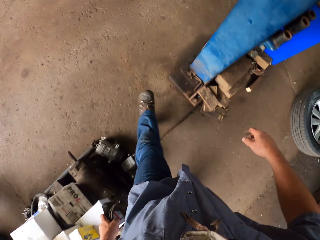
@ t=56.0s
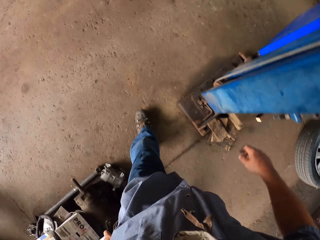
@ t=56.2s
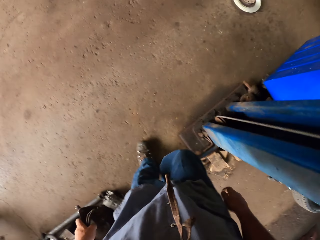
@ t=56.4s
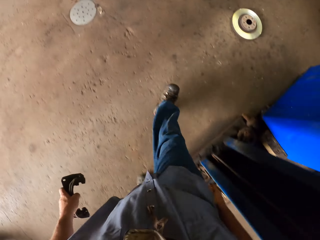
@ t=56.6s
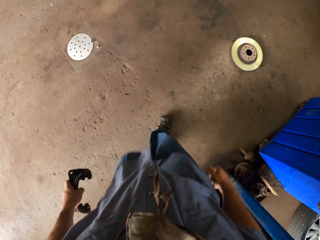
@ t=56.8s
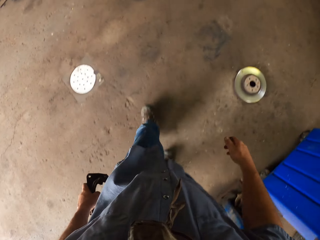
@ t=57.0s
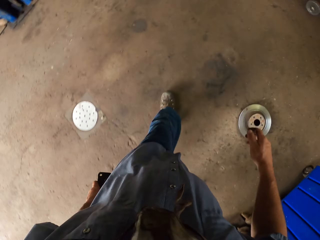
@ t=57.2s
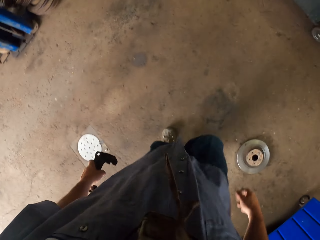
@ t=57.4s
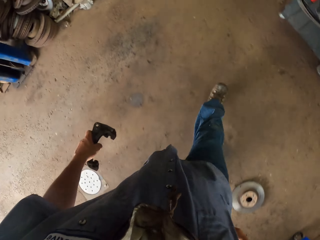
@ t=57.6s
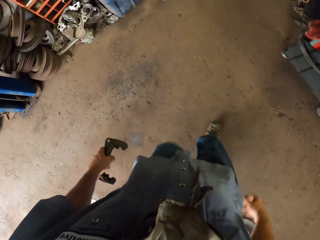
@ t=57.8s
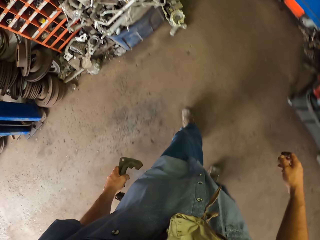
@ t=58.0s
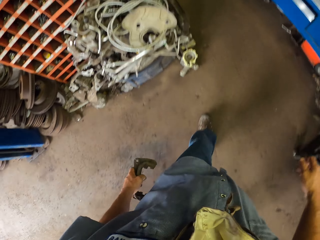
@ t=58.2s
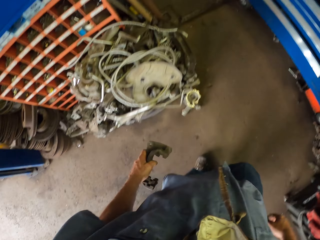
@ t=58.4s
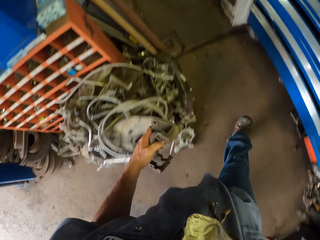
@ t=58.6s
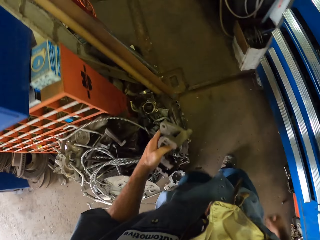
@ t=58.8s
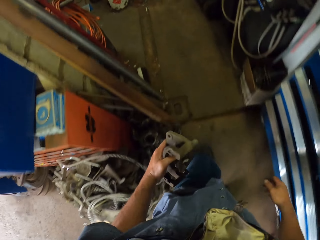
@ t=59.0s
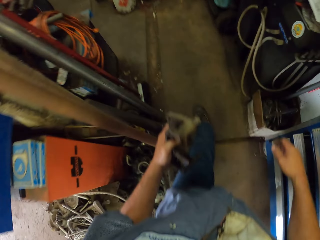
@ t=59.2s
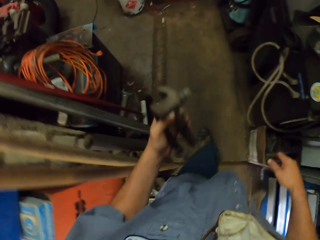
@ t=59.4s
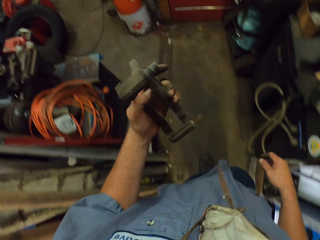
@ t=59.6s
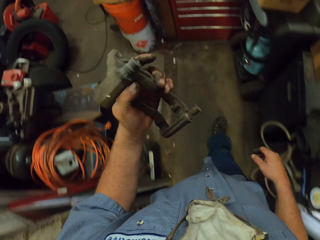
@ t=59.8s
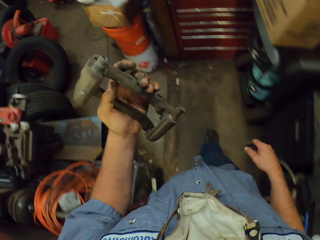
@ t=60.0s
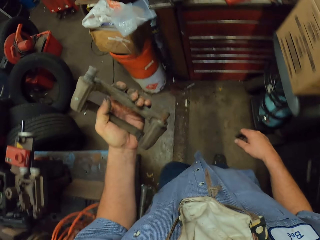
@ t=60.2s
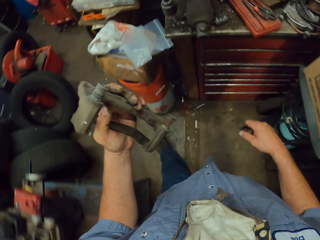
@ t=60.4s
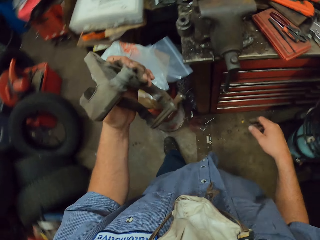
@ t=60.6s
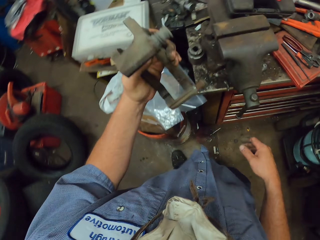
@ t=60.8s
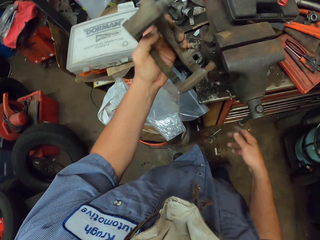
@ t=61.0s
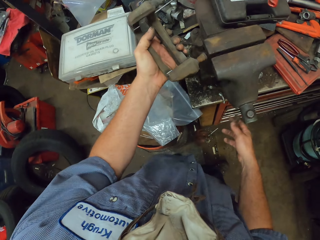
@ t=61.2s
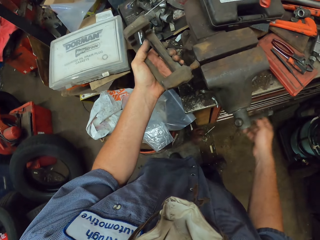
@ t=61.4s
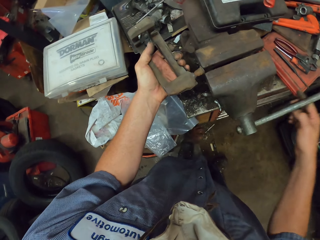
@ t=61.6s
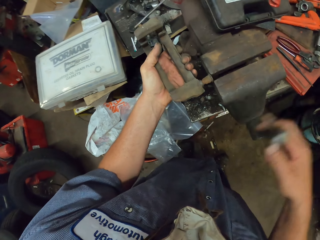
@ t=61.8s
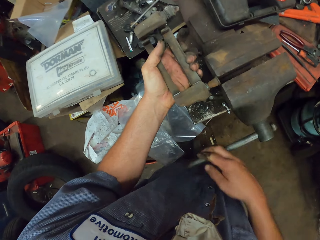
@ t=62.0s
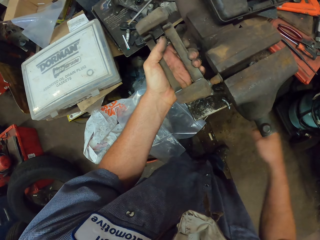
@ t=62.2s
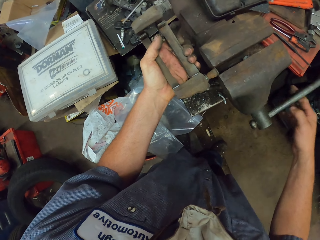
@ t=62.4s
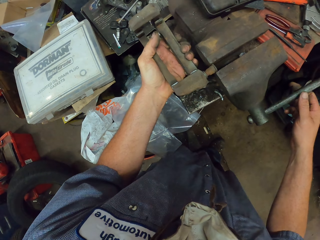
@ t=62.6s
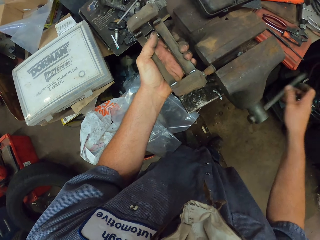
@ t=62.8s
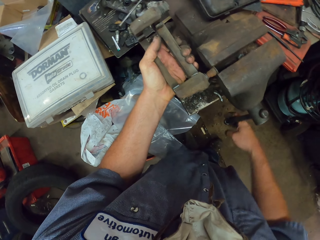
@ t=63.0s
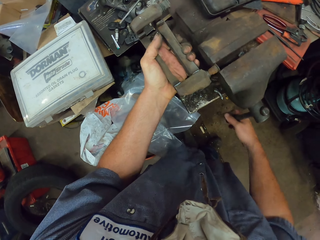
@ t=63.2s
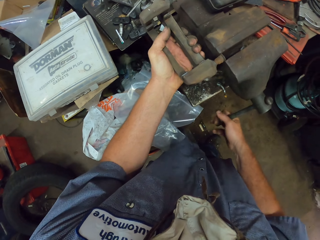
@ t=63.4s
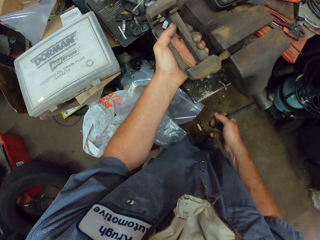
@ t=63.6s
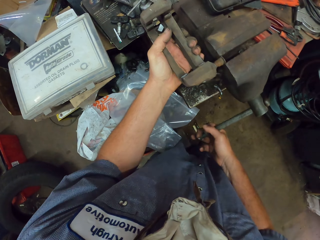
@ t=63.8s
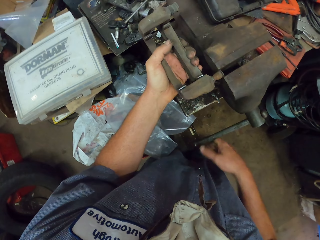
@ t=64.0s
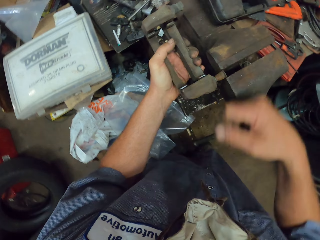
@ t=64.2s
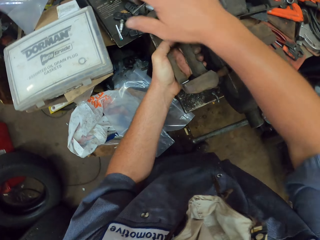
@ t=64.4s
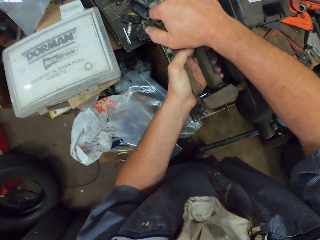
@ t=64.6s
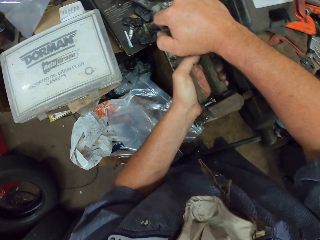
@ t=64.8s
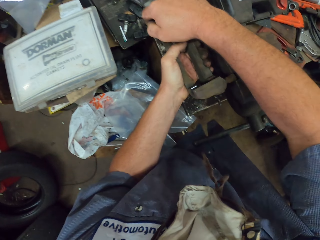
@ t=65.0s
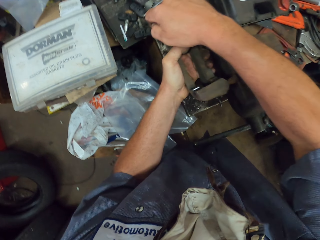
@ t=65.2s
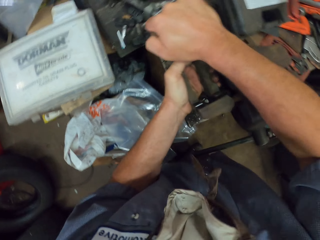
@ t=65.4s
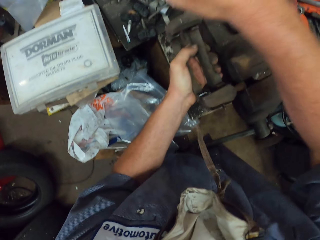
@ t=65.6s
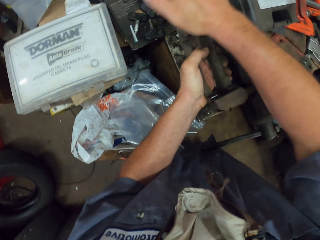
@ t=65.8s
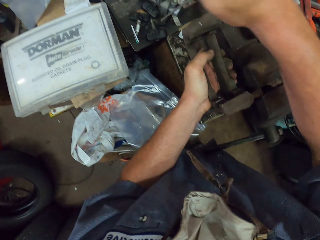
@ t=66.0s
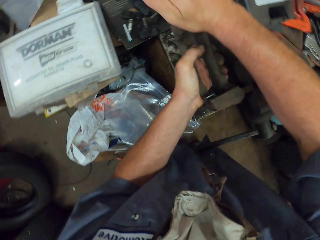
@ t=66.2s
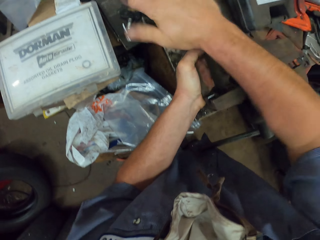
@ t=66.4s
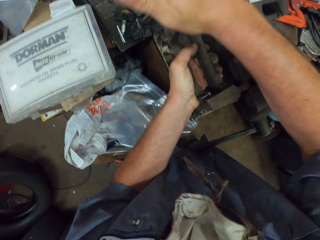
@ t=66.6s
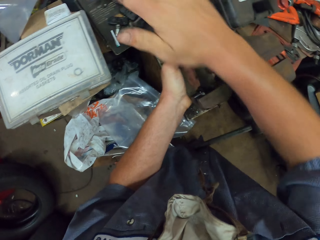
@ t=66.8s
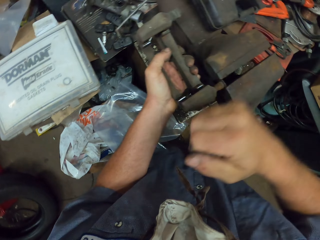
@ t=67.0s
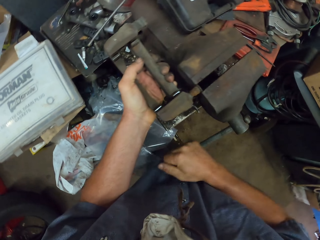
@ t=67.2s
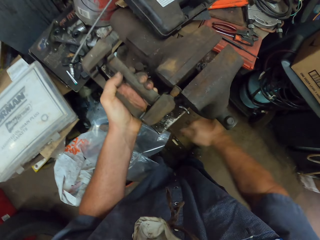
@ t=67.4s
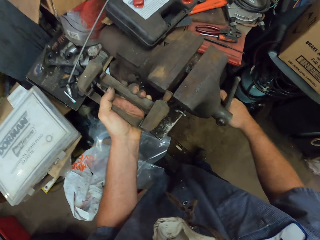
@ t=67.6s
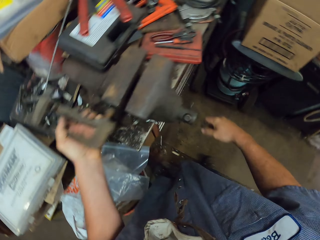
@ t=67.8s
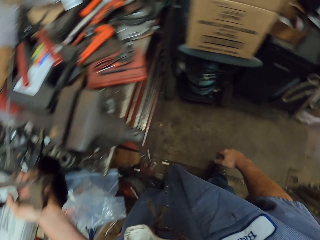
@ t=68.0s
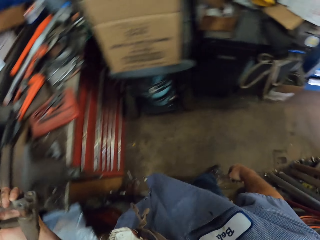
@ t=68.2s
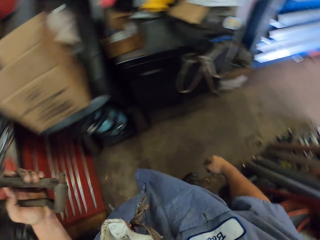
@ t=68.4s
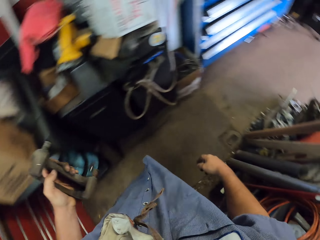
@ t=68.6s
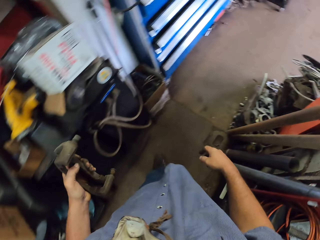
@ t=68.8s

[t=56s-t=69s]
The camera wearer walks in the garage. They spin the machine handle. They fix something on something.

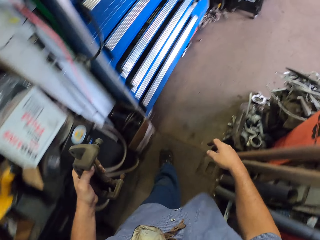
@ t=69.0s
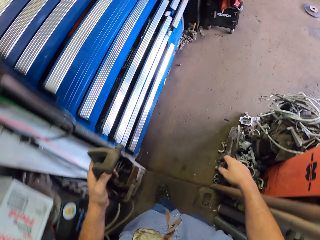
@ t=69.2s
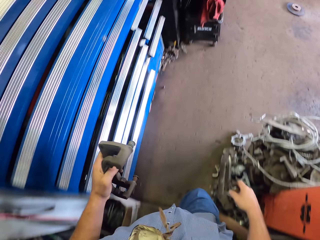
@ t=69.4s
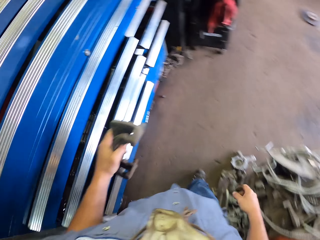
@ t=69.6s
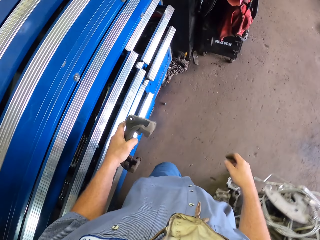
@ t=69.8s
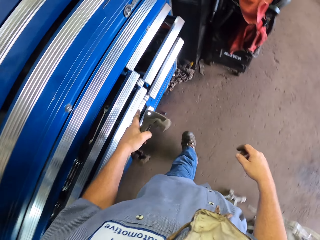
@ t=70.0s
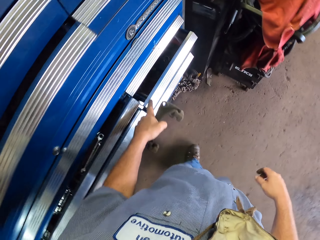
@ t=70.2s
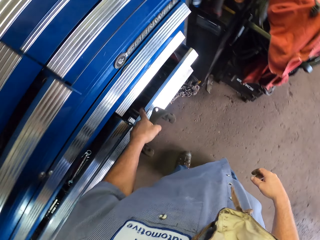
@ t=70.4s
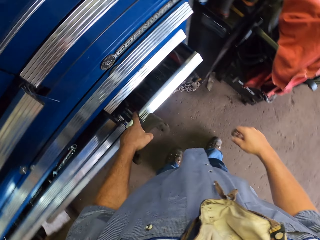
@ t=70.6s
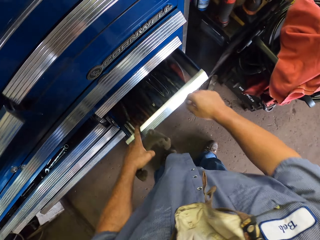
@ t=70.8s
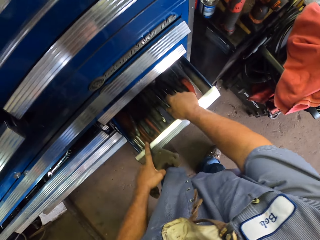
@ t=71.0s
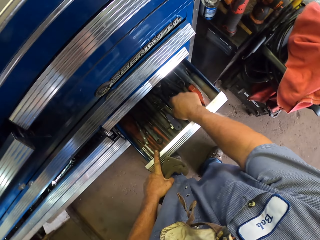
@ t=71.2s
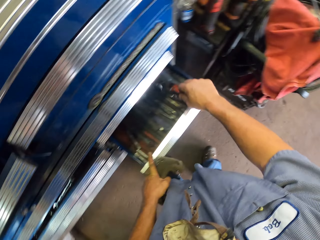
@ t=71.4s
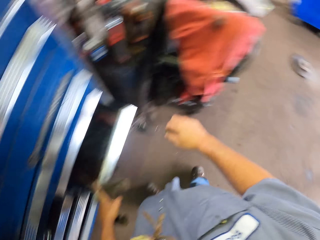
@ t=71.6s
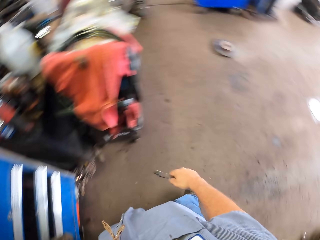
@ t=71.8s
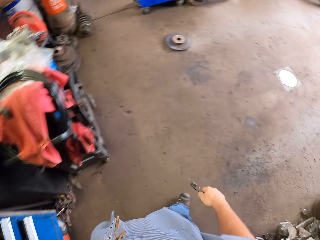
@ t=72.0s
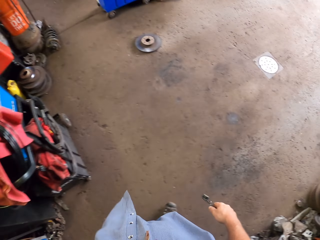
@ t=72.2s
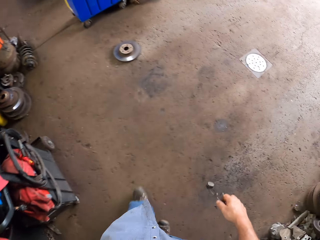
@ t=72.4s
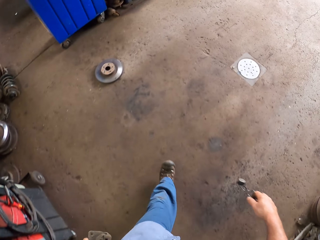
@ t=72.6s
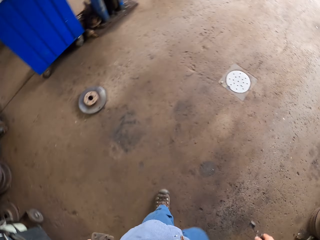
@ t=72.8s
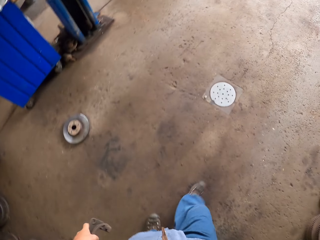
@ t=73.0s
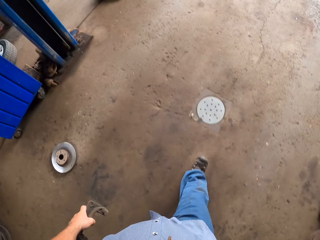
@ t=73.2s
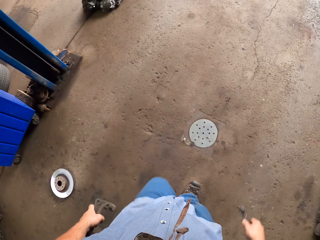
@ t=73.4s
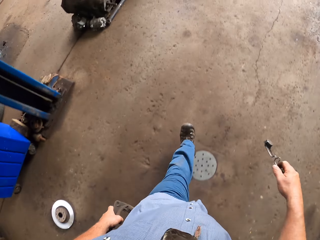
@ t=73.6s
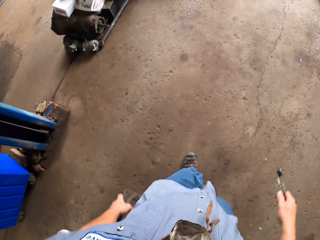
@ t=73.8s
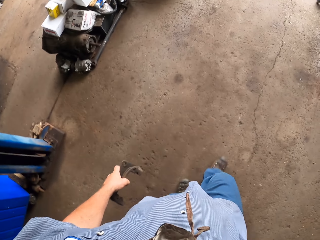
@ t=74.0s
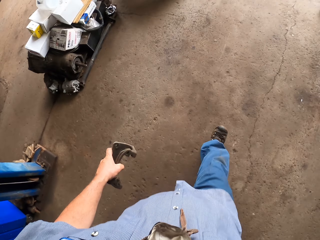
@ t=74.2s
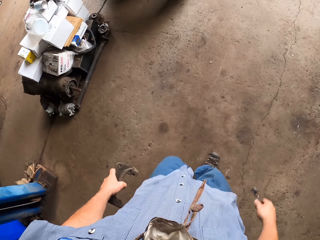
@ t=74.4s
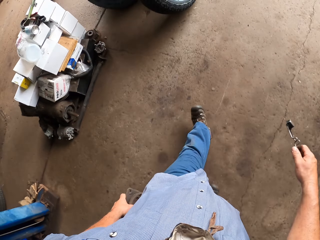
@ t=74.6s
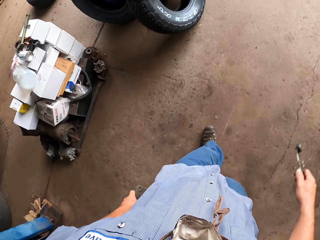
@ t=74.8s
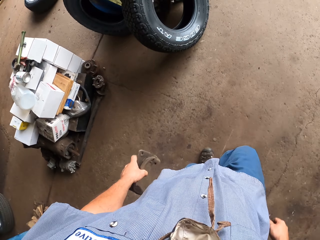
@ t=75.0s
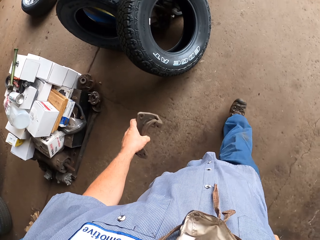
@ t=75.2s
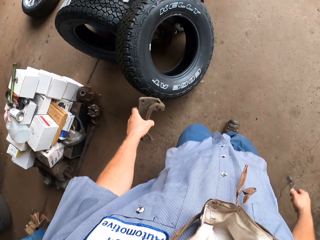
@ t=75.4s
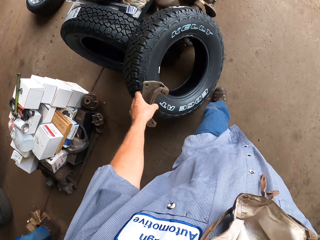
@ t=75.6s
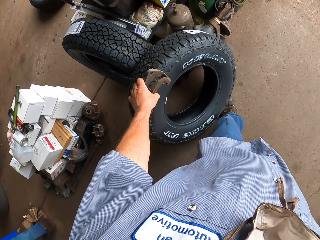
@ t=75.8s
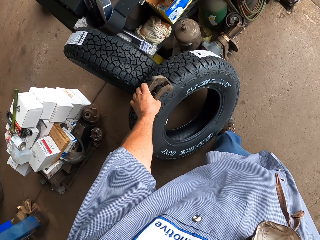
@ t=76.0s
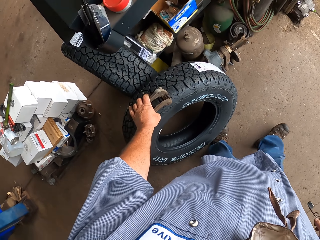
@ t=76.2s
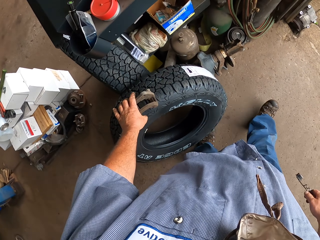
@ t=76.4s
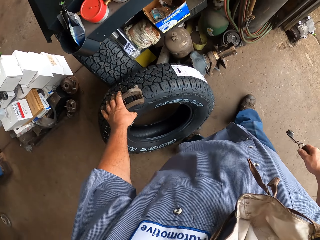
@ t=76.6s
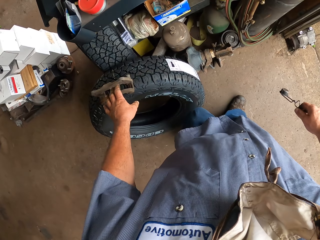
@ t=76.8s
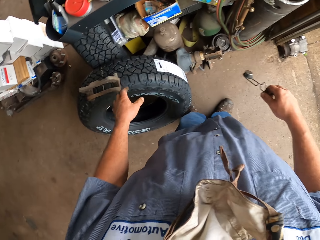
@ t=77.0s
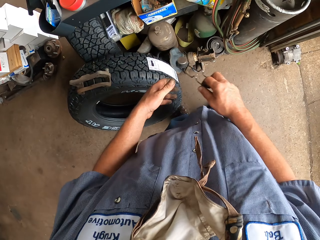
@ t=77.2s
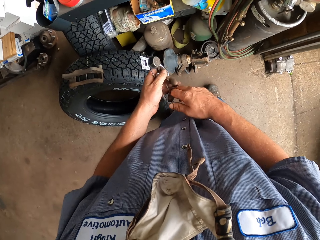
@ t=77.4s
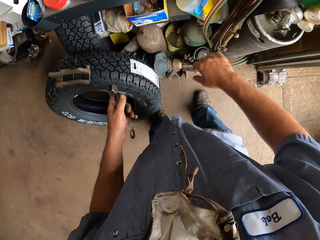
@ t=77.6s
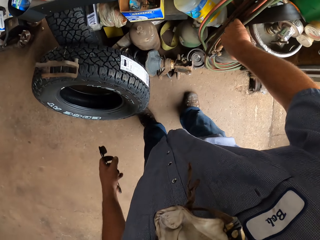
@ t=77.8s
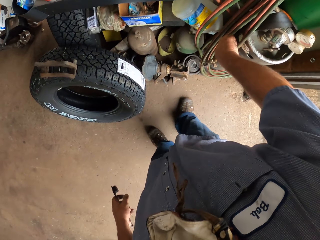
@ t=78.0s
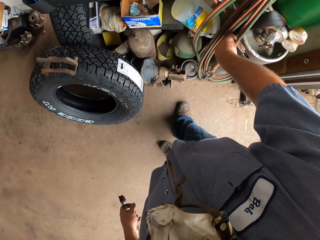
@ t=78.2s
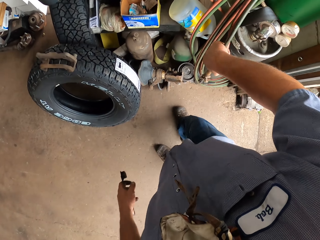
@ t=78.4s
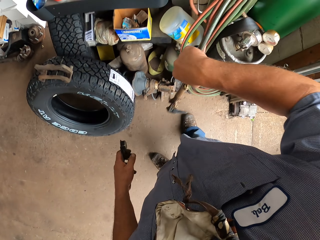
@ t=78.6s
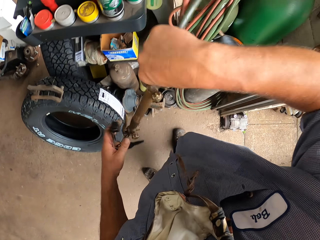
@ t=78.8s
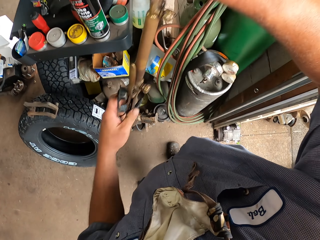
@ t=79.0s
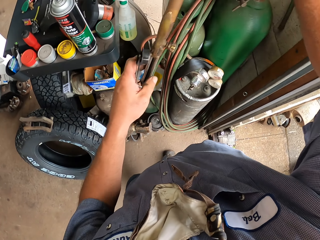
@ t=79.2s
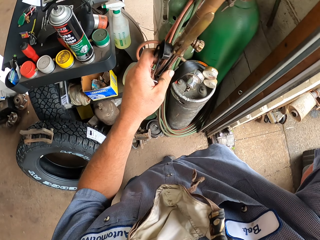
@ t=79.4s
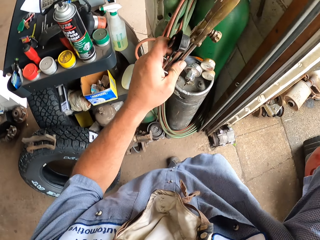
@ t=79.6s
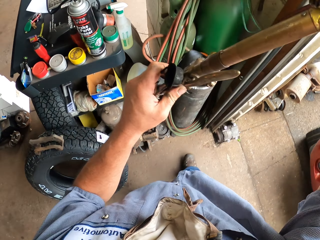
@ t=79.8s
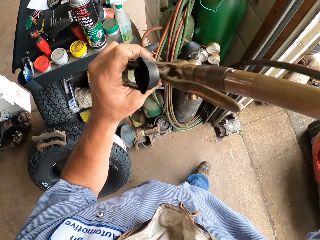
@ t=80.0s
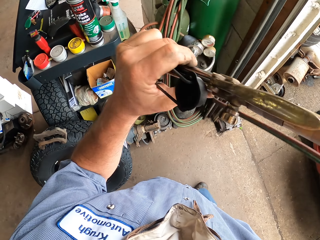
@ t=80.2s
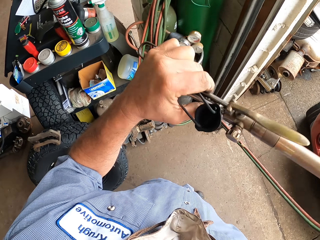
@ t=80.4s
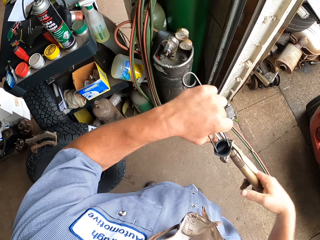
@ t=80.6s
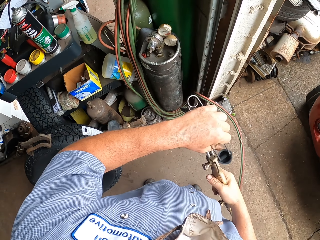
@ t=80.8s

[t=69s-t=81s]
The camera wearer opens the drawer. They take something in the drawer. They put something on the tyre. They put something on the tyre. They take the cable. They fix the electric wire to a welding tool.
